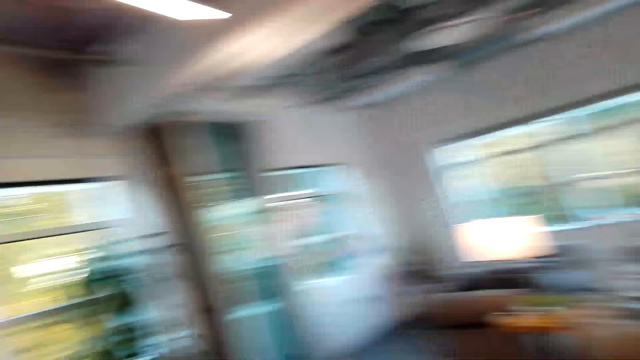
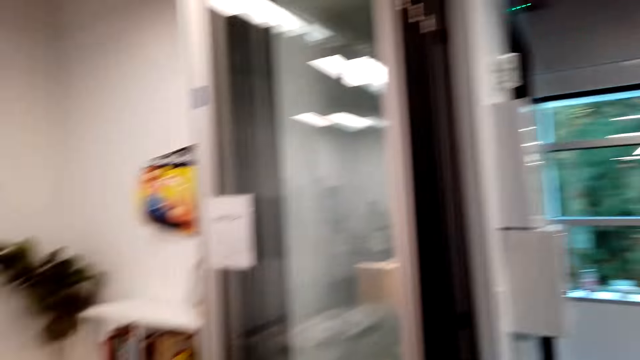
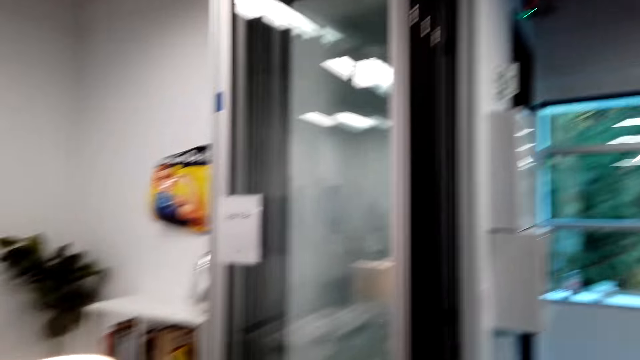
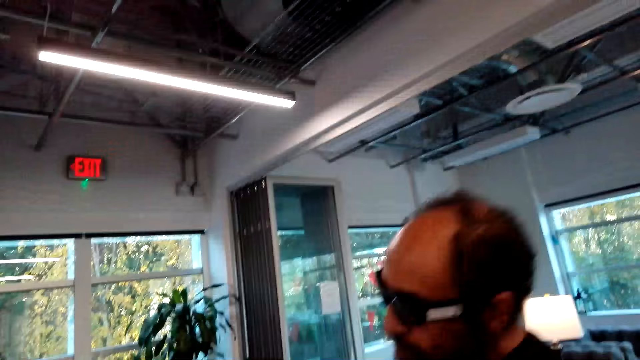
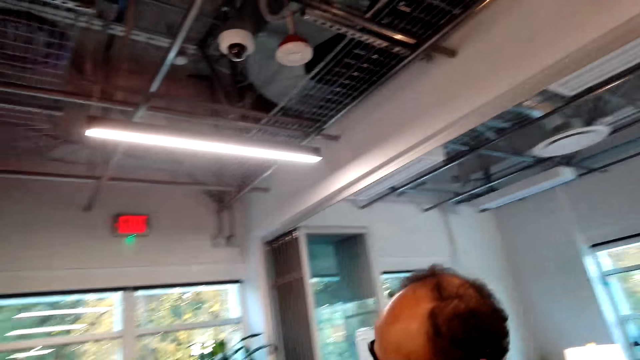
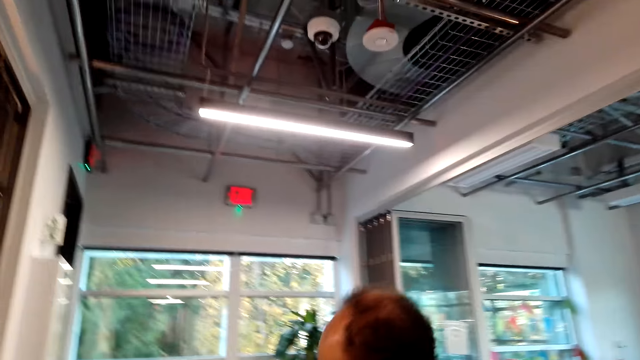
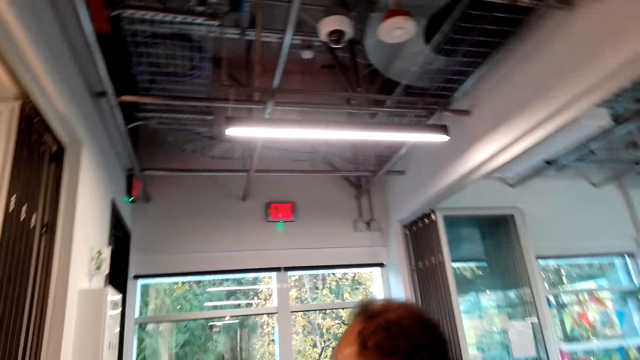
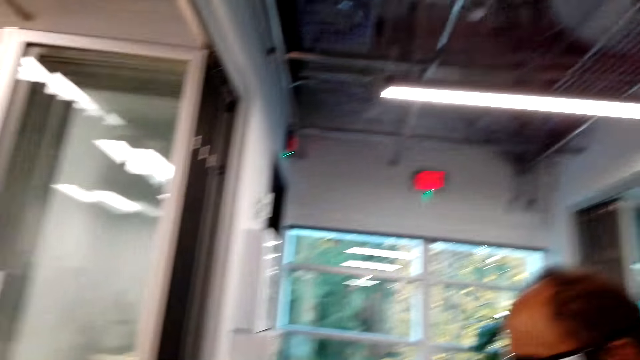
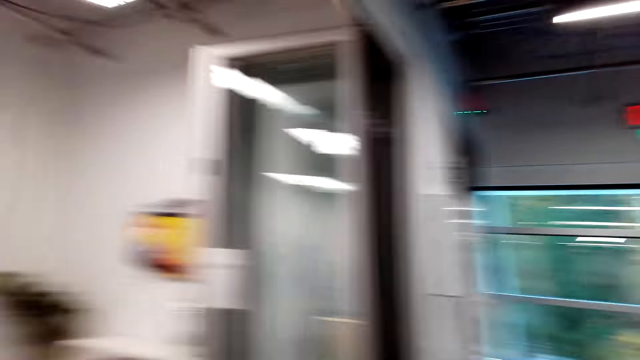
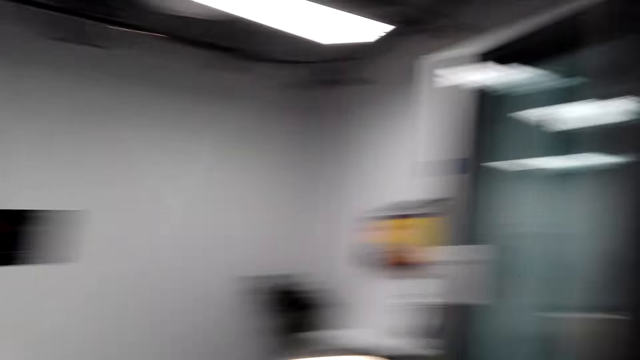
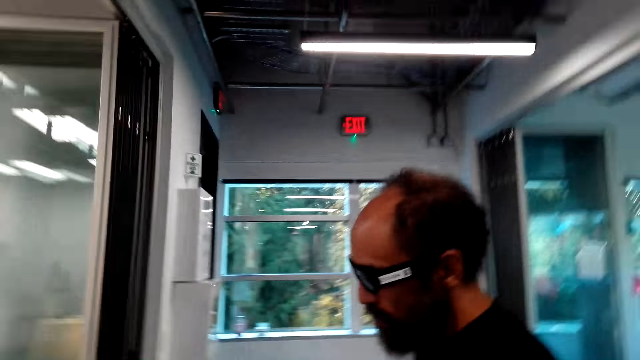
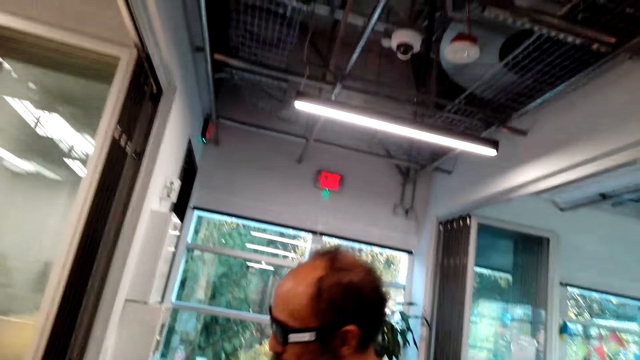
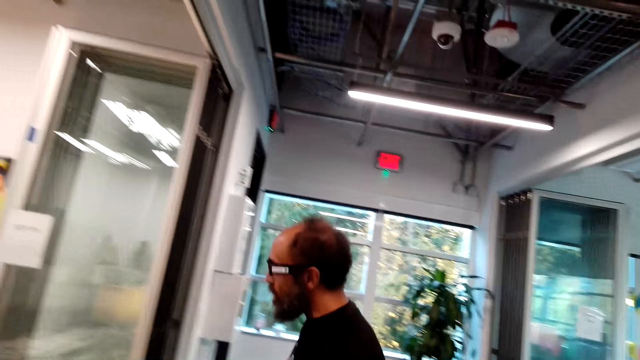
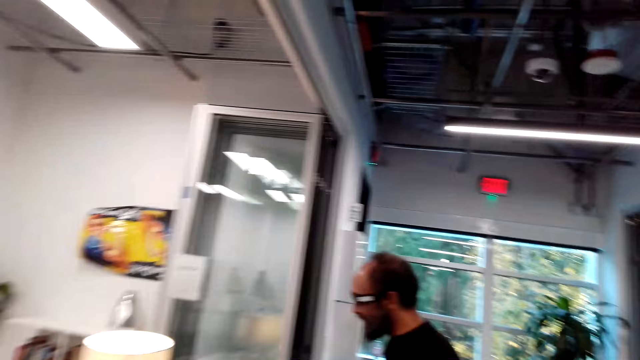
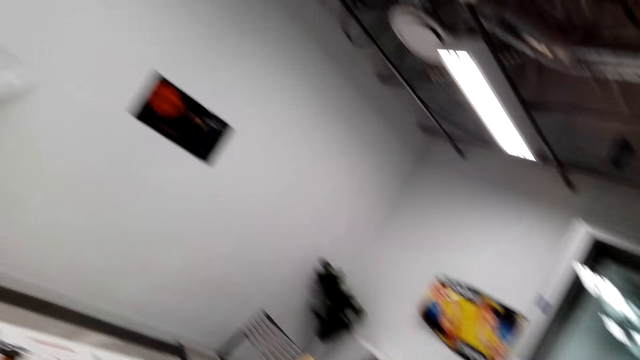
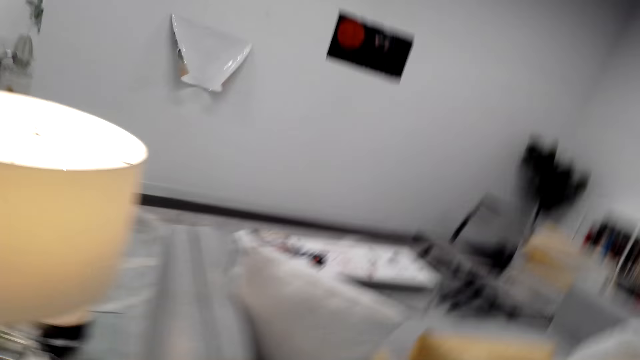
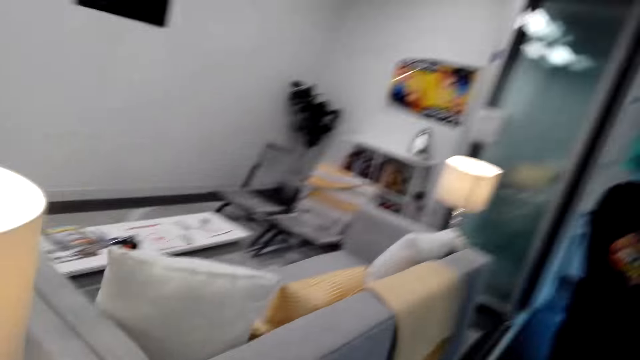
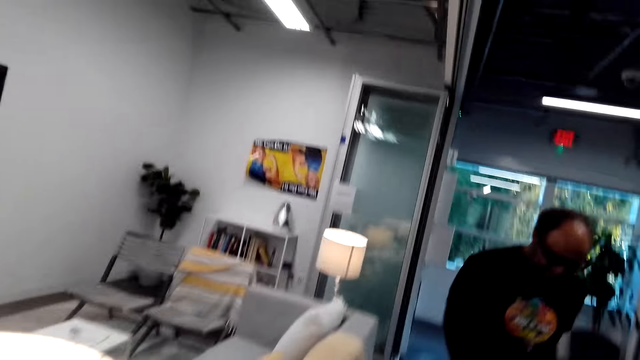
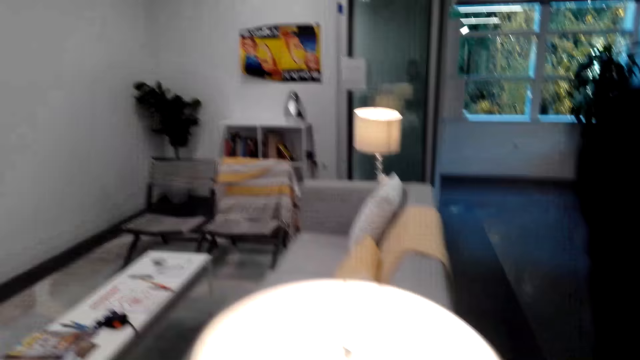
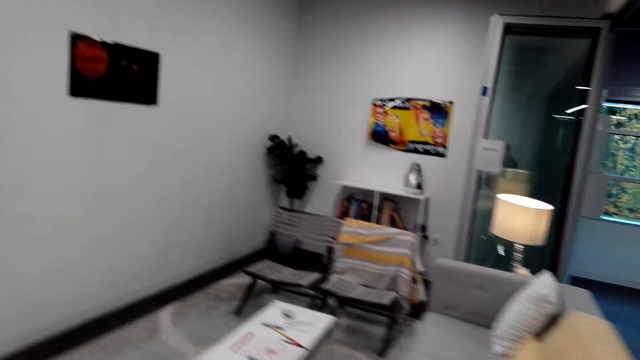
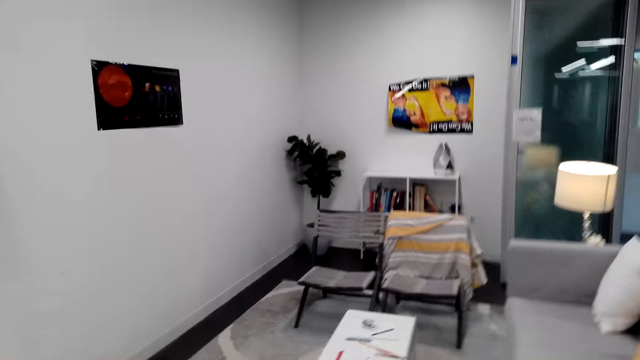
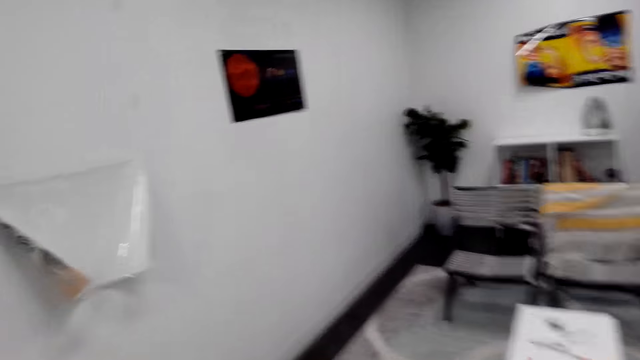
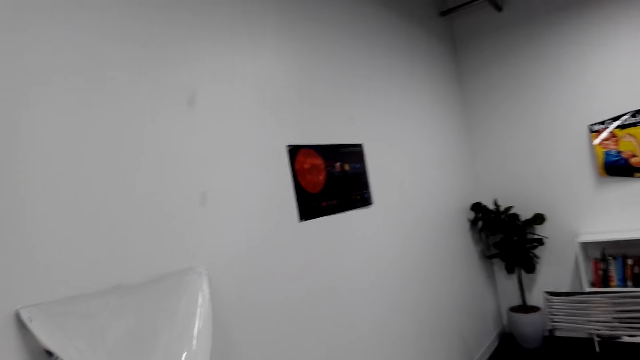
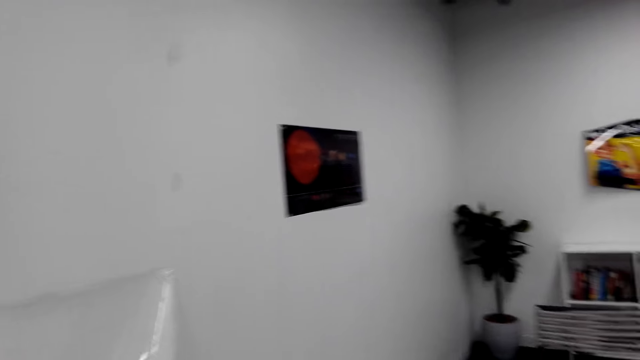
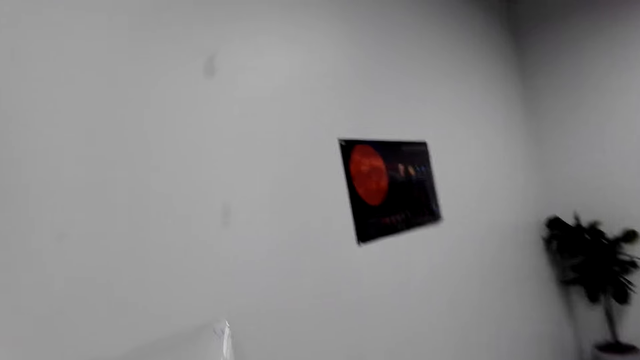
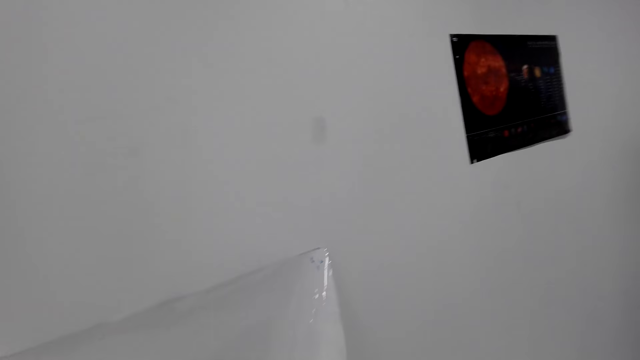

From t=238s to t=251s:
The camera wearer looks around. A man walks around the room. The camera wearer looks around and talks to the man. The man walks around the room. The camera wearer looks around. The man does something. The camera wearer walks around the room.

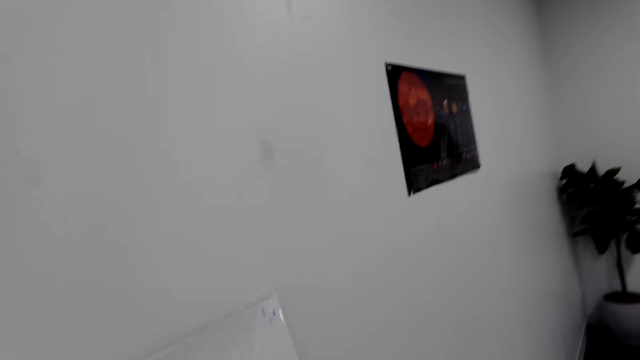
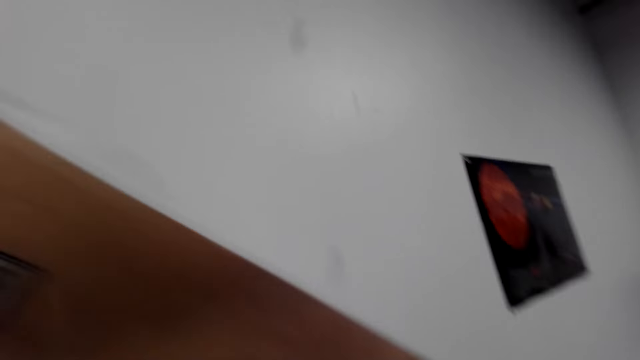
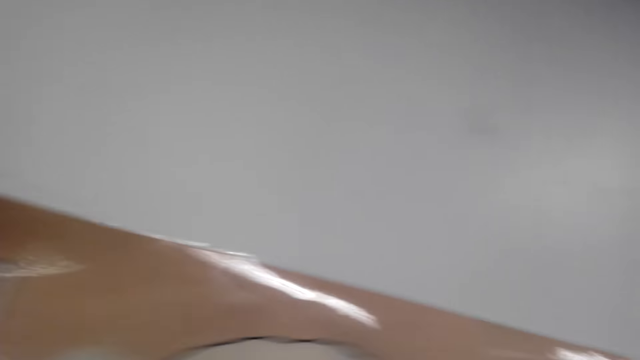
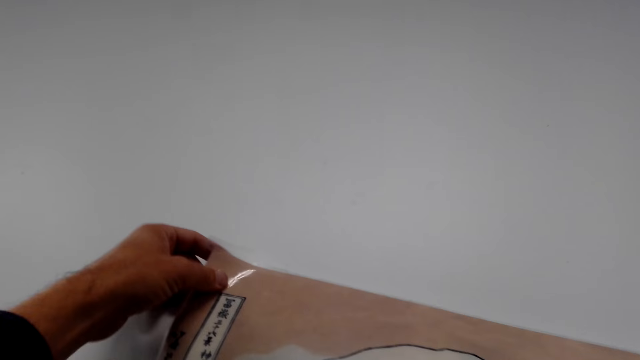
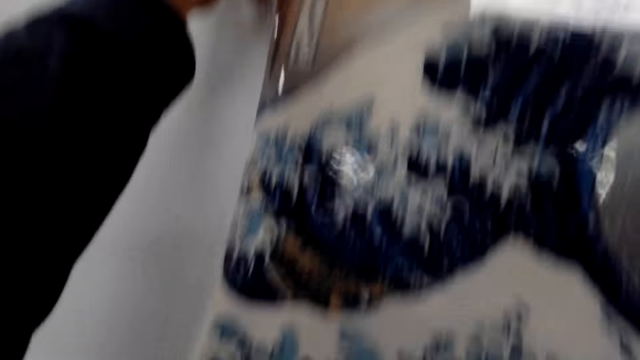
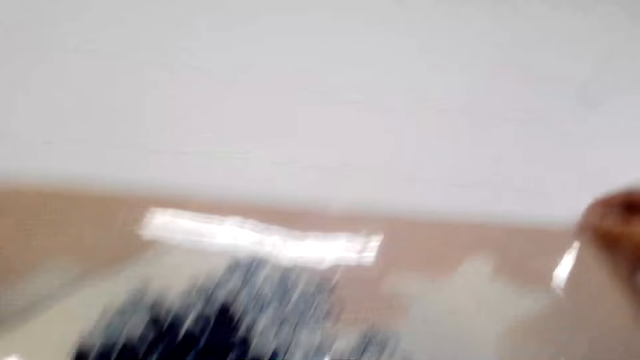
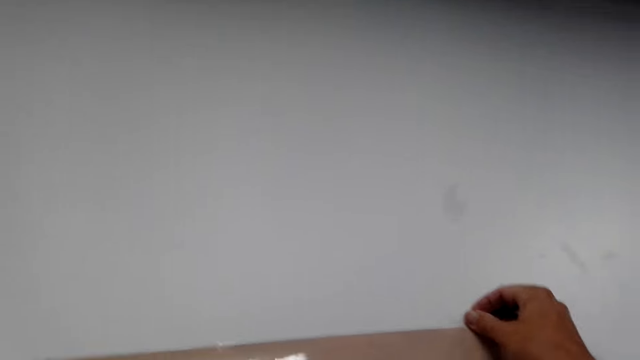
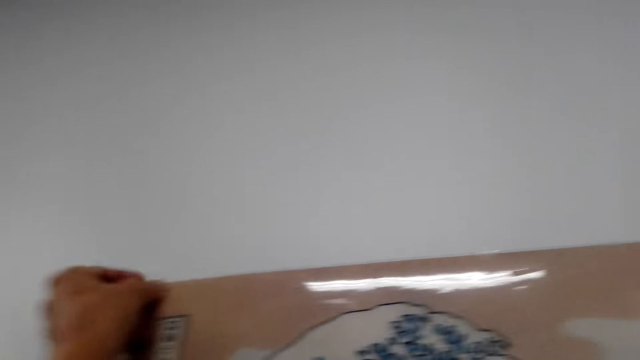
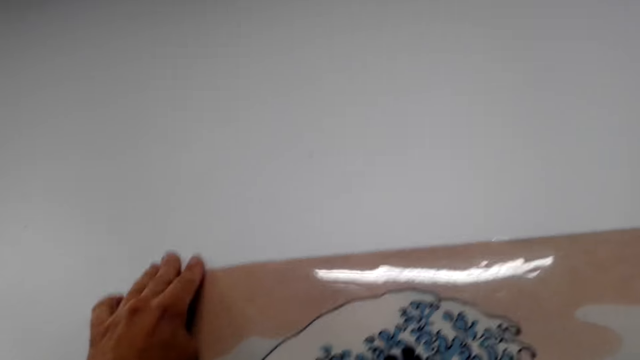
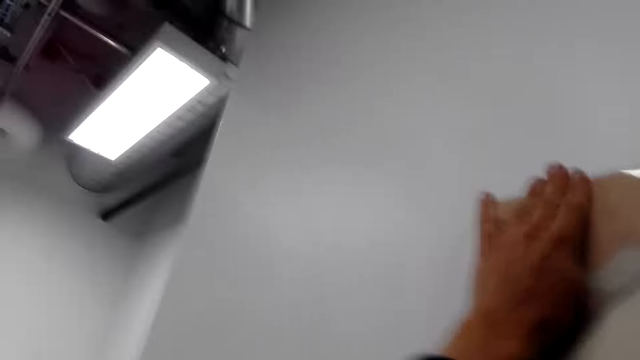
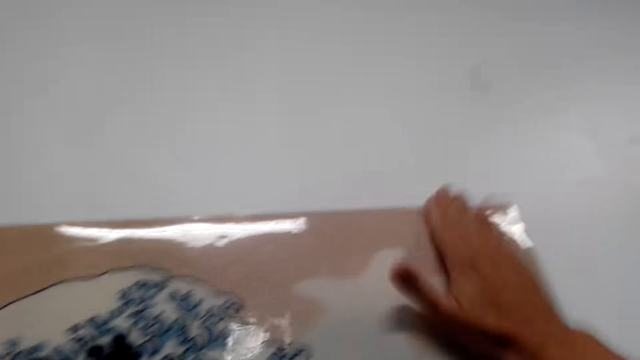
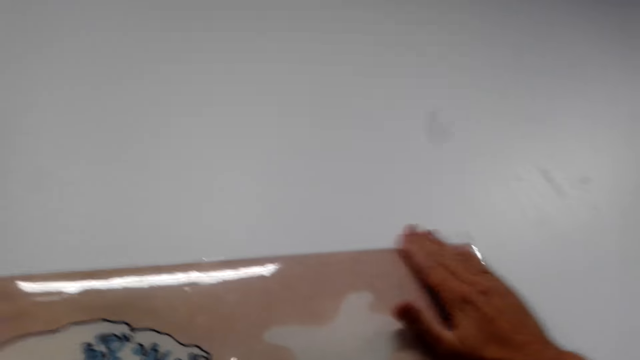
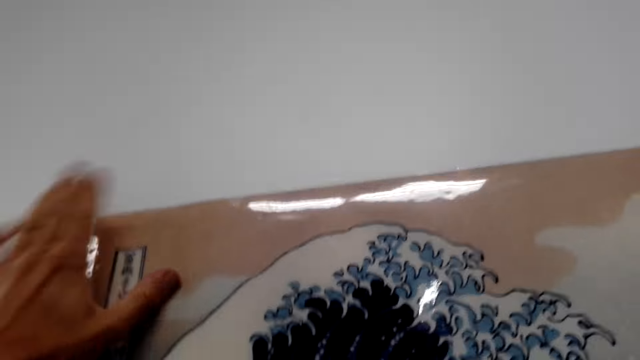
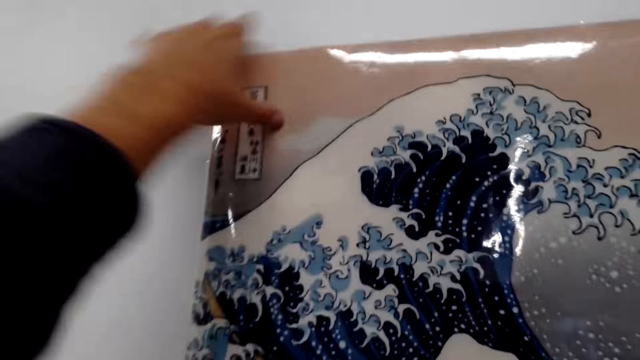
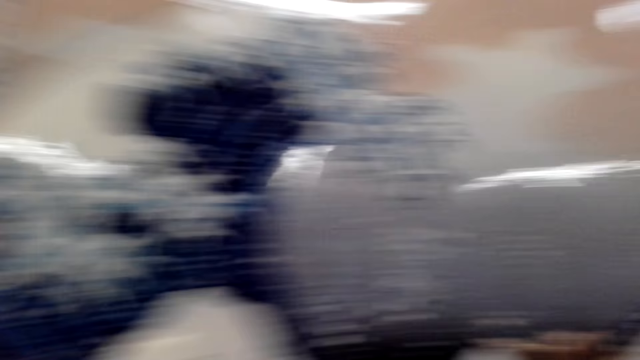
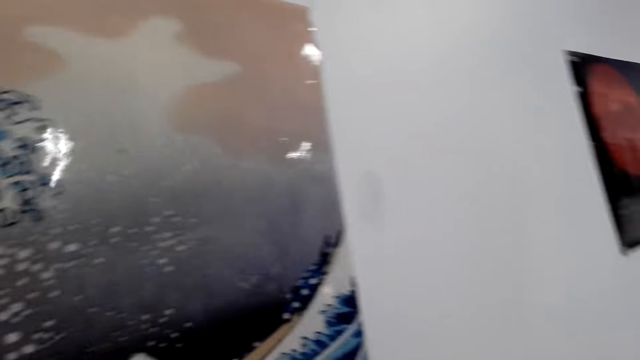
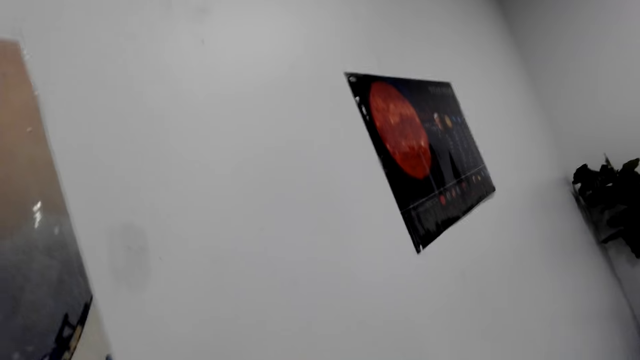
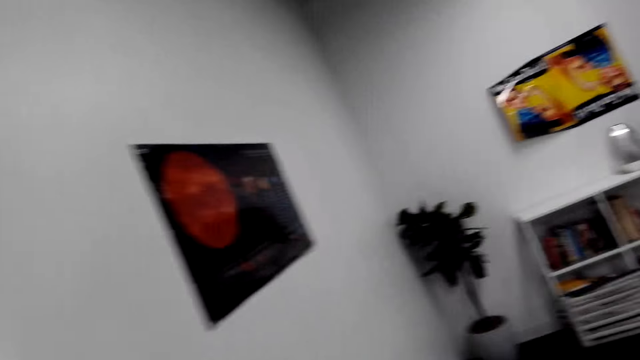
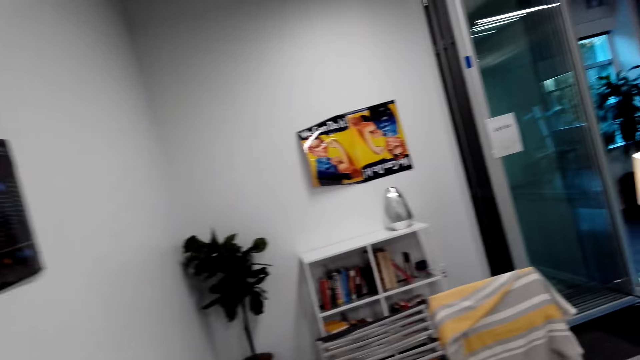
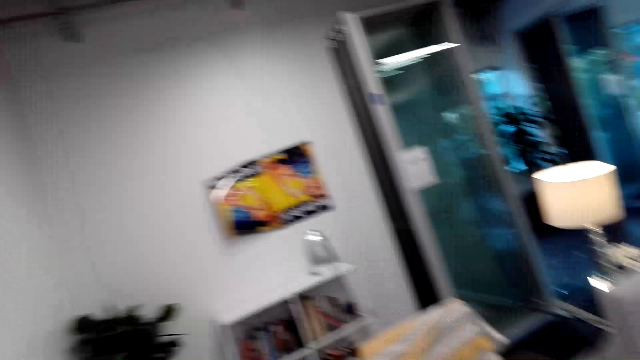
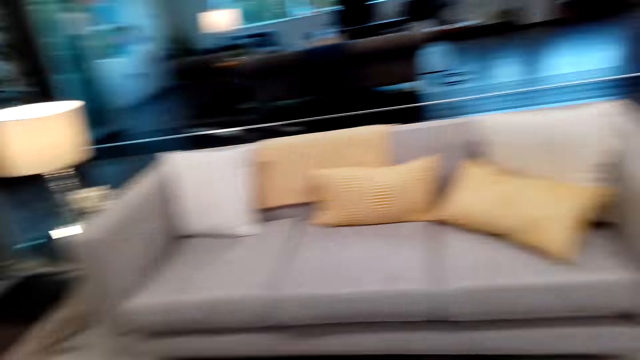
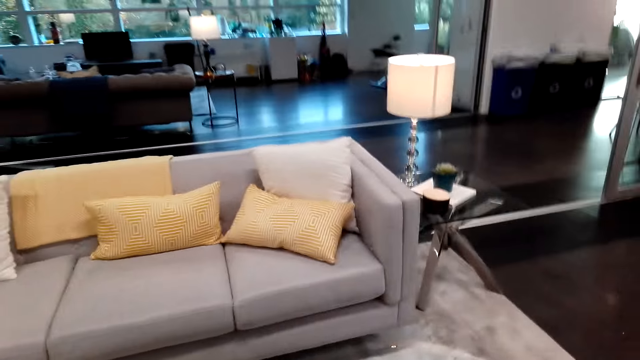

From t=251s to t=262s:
The camera wearer places something on the counter top. They stick a painting on the wall. They wipe something with their hands. They look around. They walk around the room.
